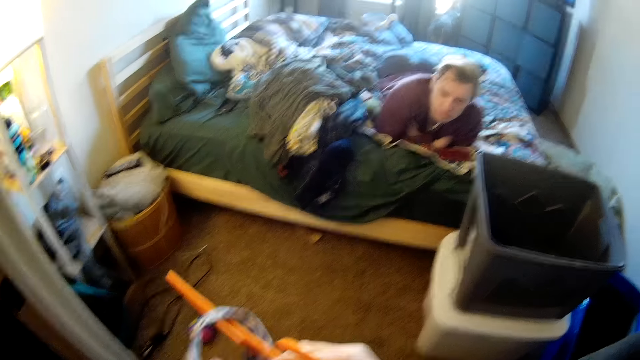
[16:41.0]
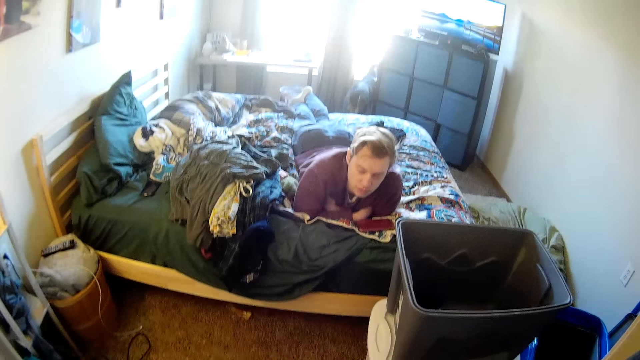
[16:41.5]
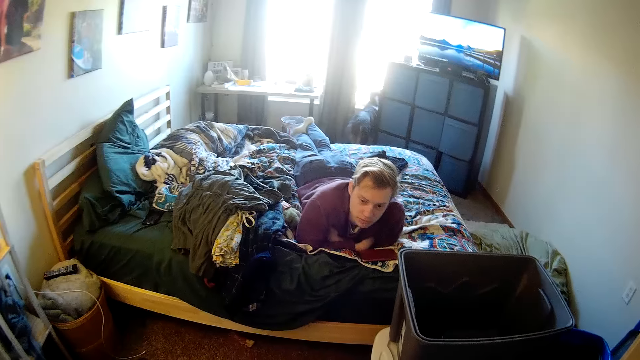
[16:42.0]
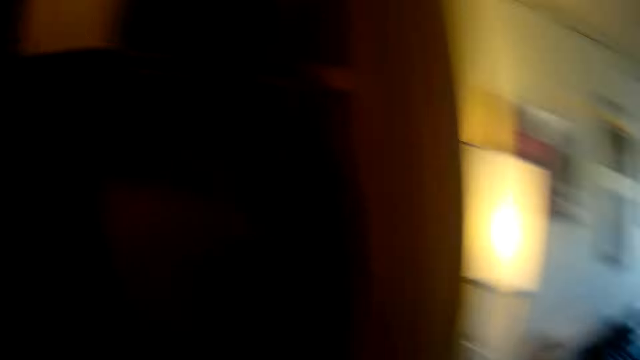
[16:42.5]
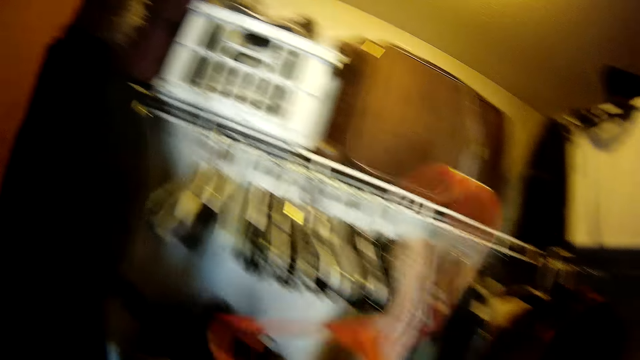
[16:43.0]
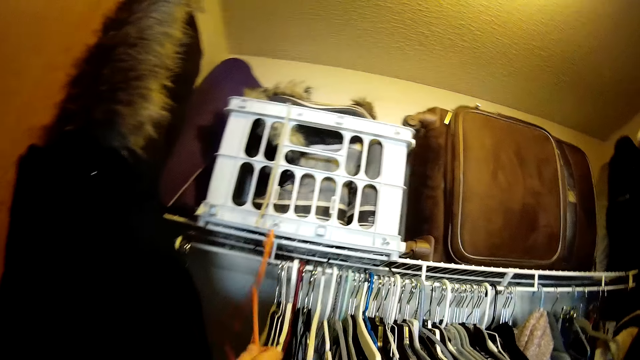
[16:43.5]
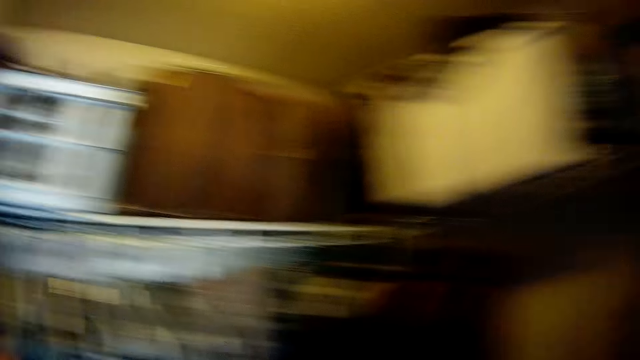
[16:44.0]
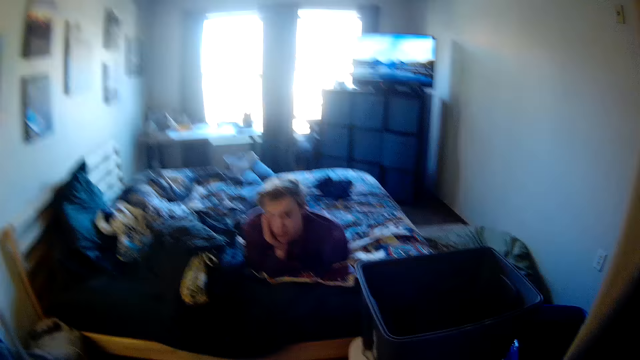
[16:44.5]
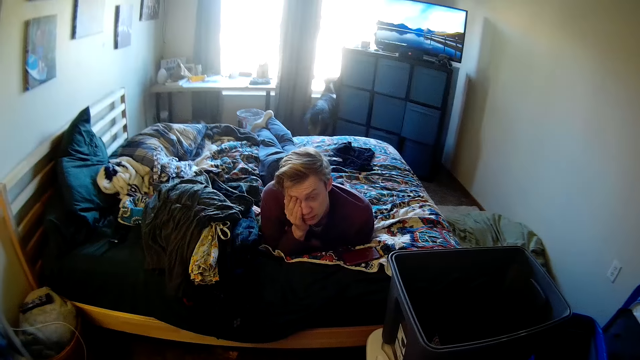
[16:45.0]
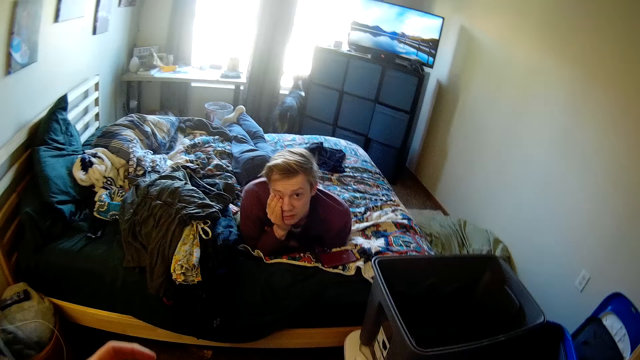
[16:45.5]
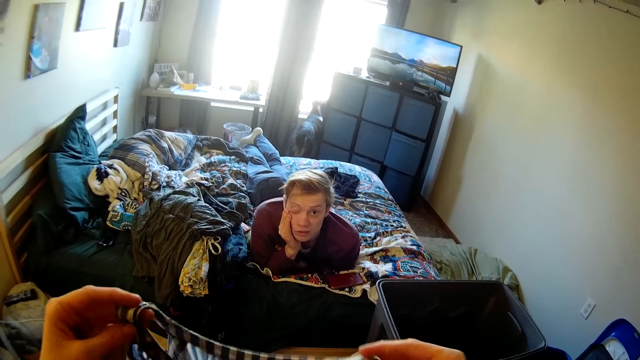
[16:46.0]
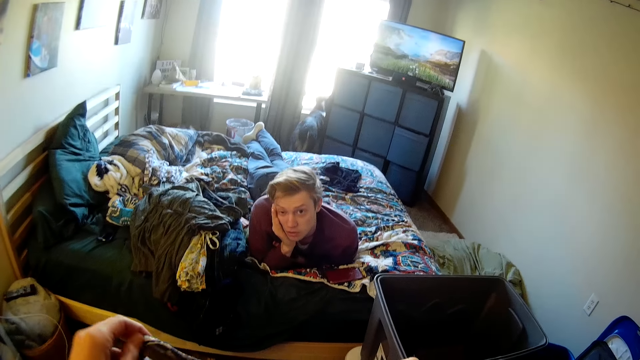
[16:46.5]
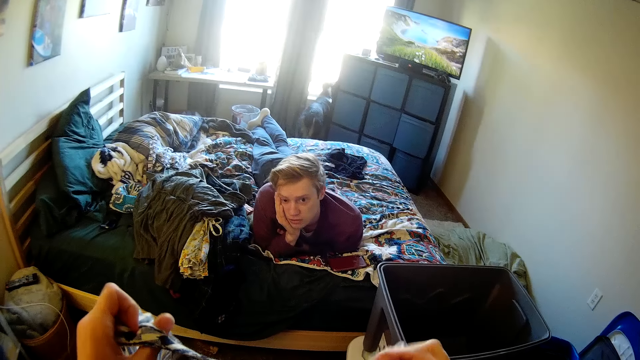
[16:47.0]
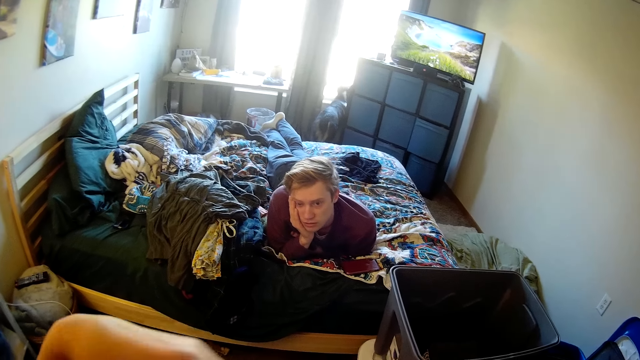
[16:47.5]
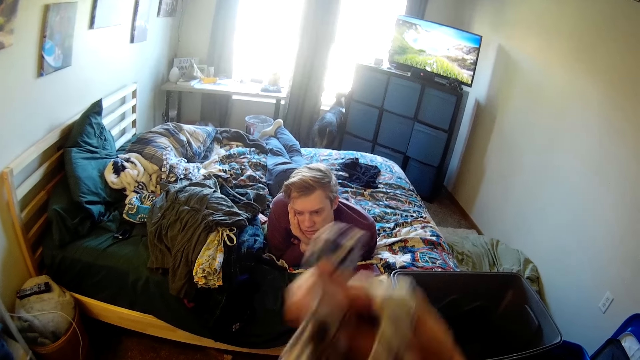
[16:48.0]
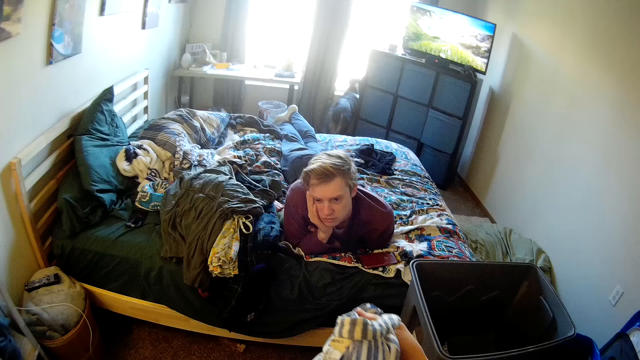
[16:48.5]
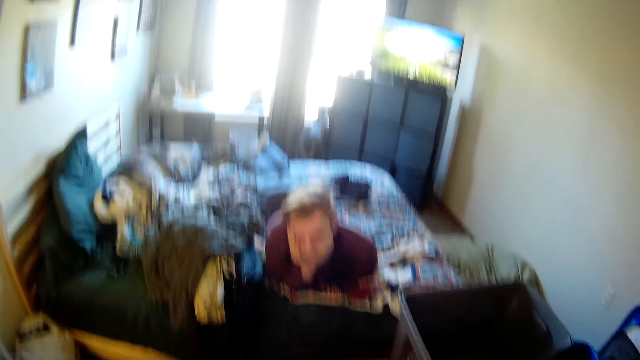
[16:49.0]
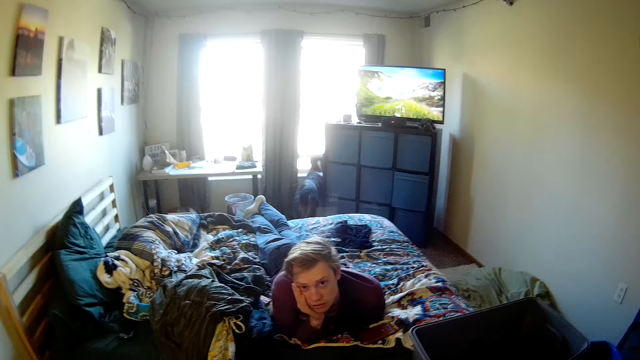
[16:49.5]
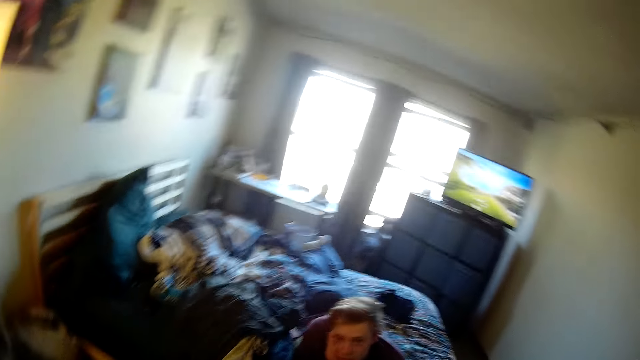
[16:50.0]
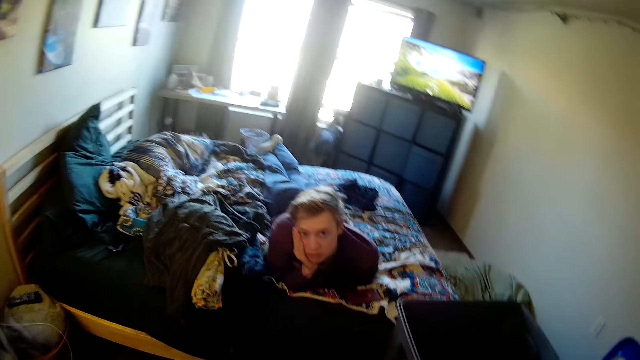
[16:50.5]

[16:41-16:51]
The camera wearer looks around the room. They hang the hanger on the rails. They fold the piece of cloth.

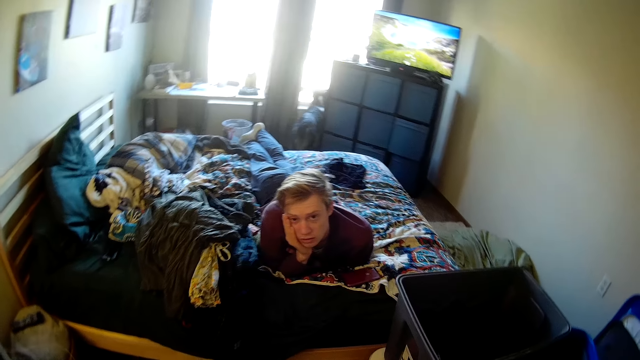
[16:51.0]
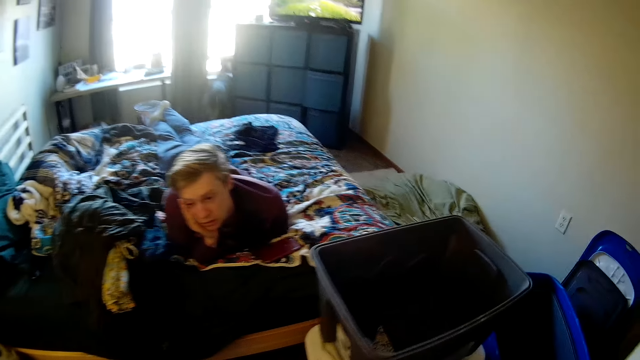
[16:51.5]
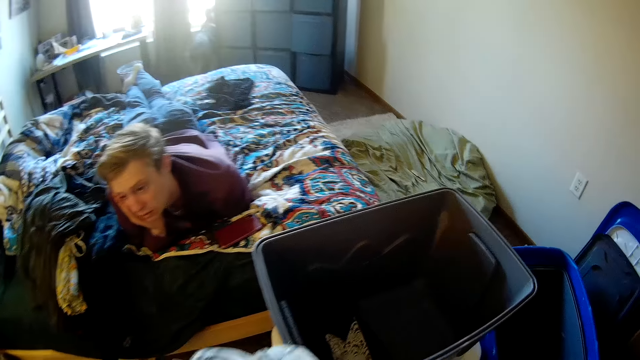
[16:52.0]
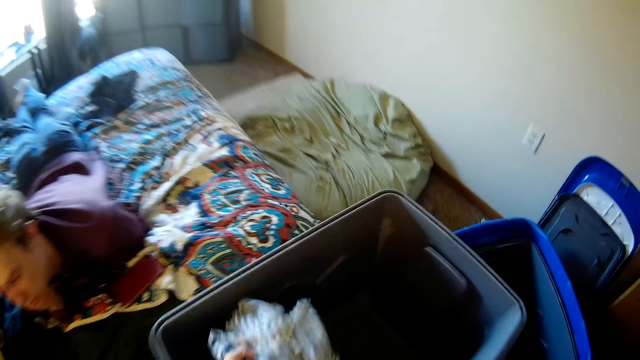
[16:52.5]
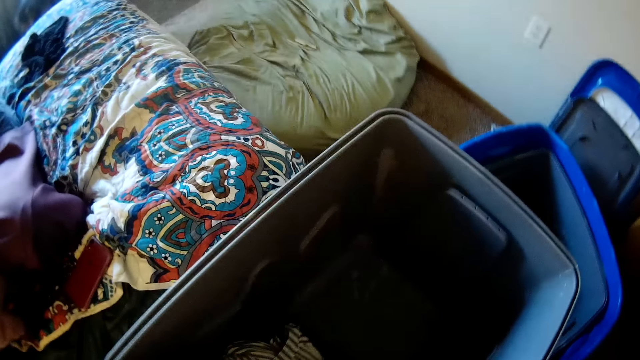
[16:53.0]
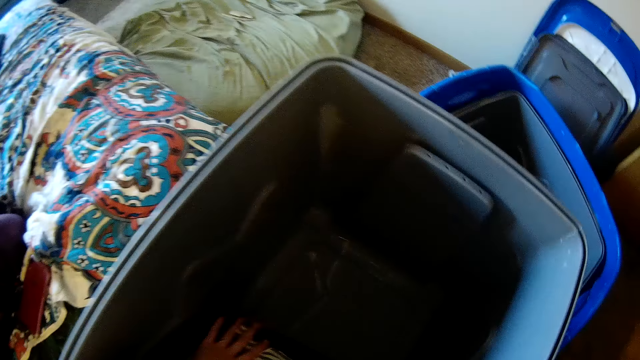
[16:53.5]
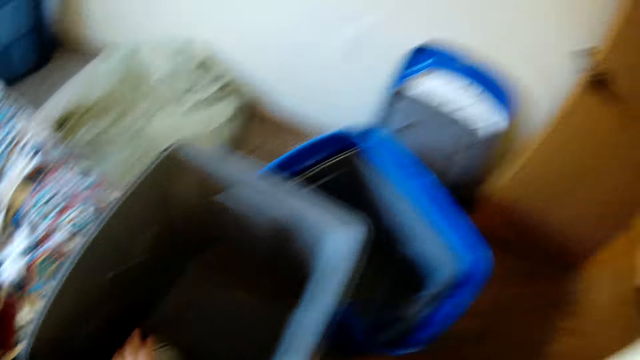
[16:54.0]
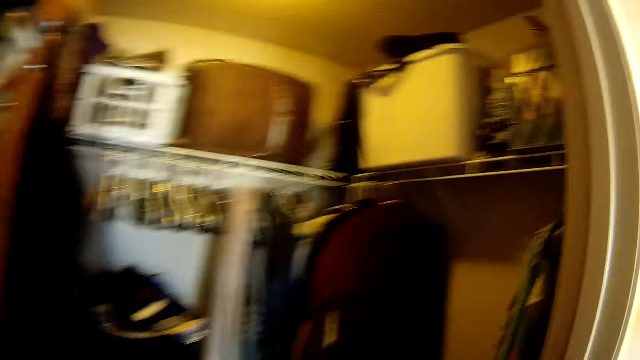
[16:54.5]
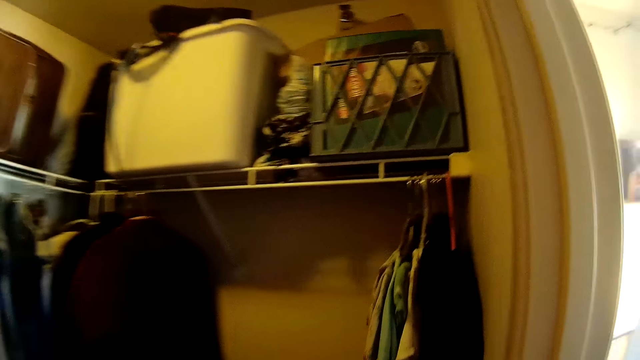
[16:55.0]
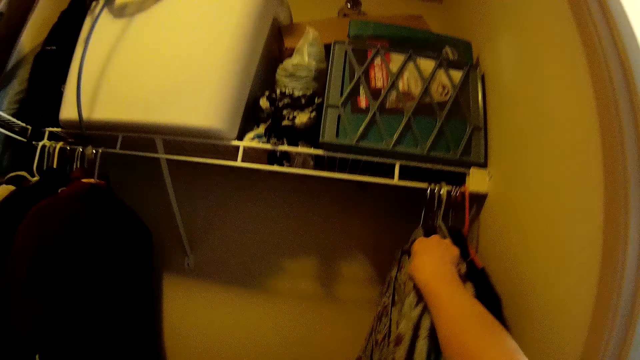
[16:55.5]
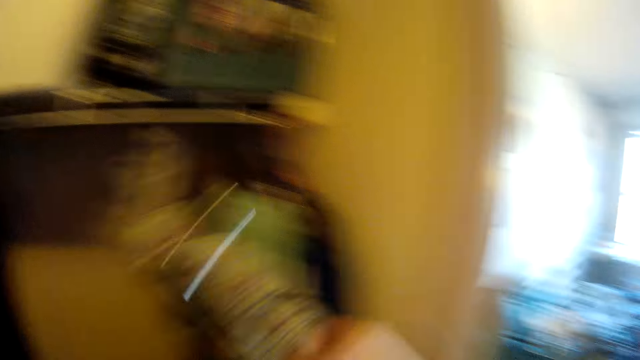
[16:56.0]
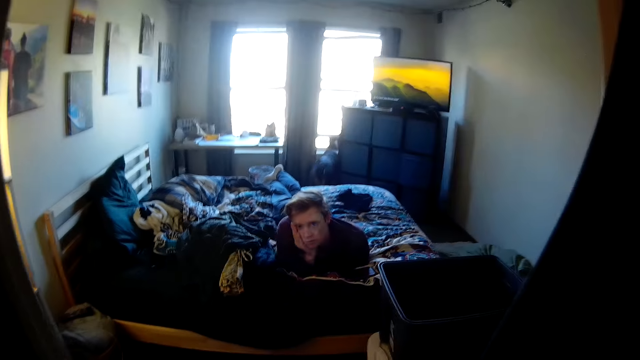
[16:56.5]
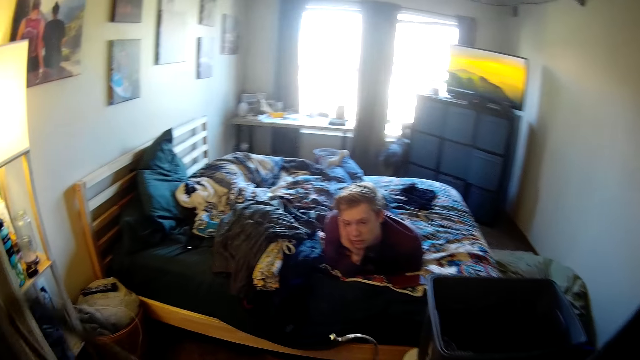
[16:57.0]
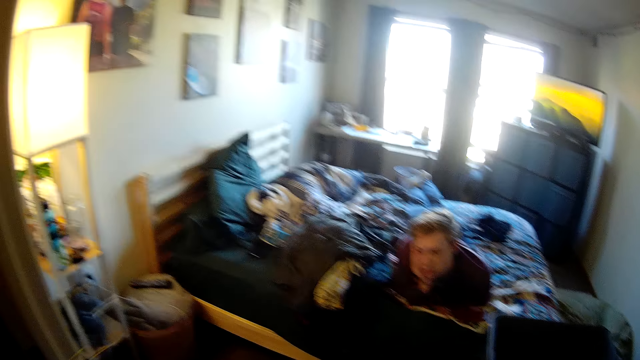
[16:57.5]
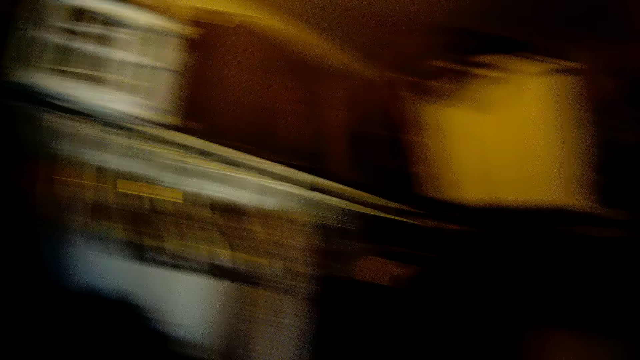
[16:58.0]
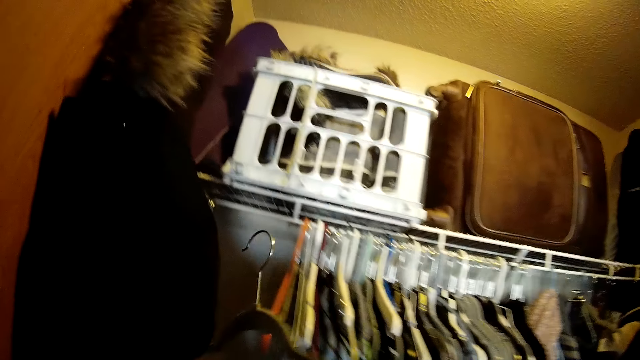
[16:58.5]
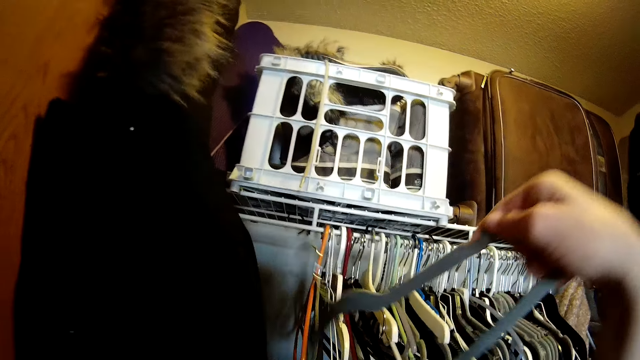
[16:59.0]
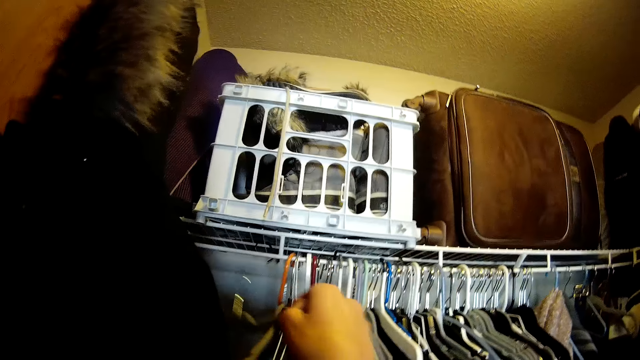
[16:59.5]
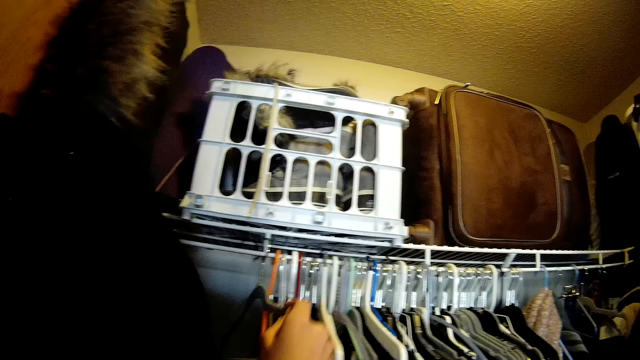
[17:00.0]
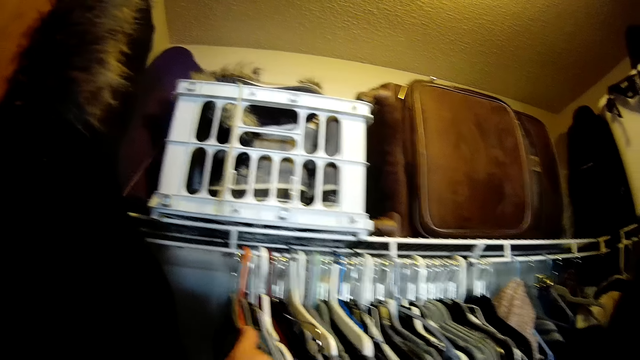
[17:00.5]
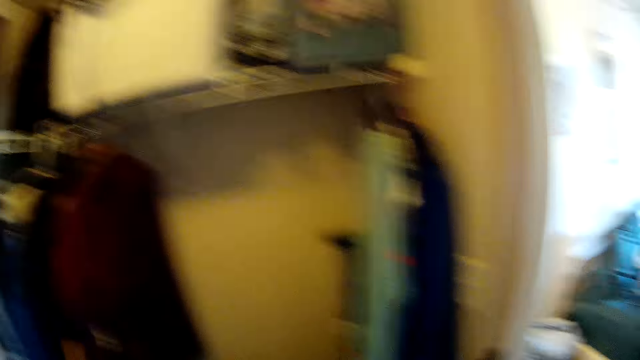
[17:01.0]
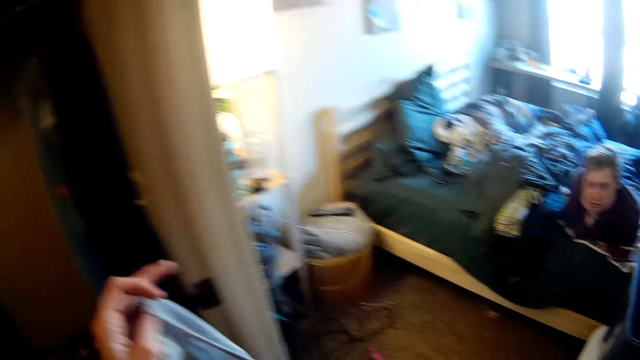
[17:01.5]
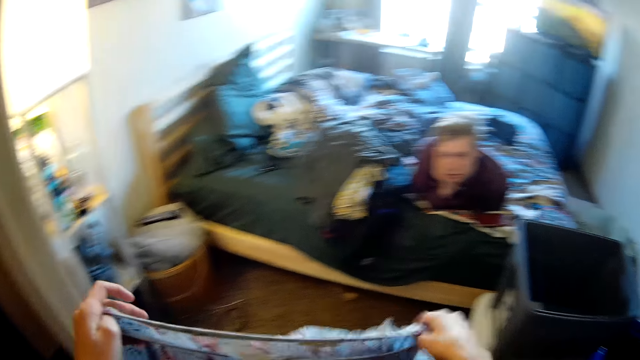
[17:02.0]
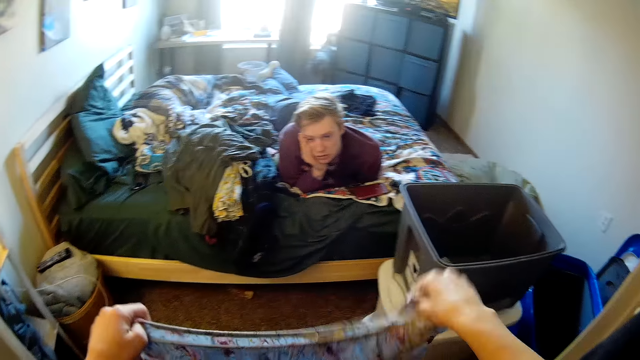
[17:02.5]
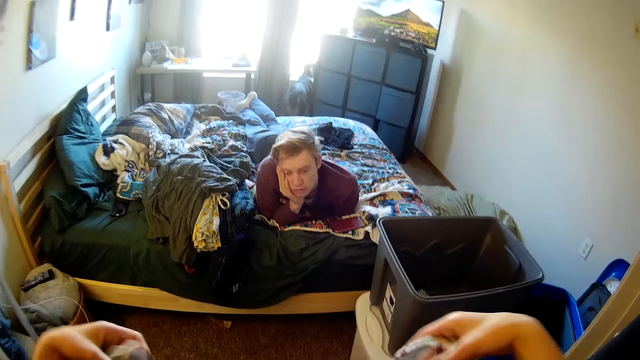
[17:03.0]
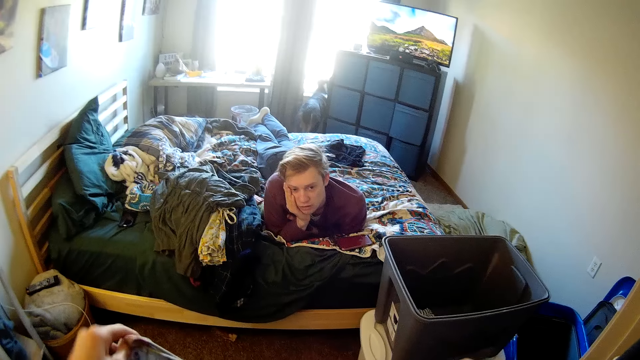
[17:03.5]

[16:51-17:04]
The camera wearer puts the piece of cloth in the bucket. They pick up the cloth in the drawer. They remove the cloth hanger on the wardrobe. They remove the cloth from the hanger. They hang the hanger on the rails. They fold the piece of cloth.
